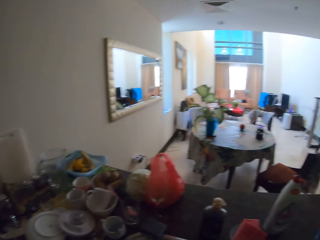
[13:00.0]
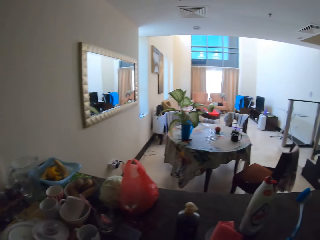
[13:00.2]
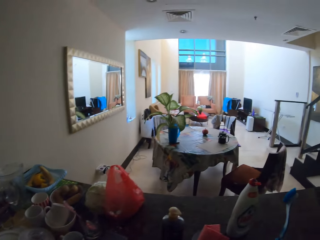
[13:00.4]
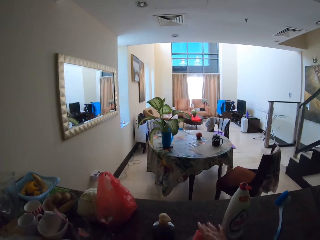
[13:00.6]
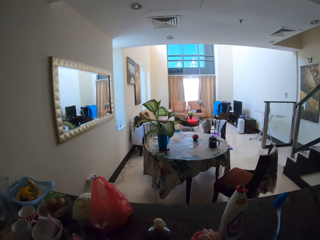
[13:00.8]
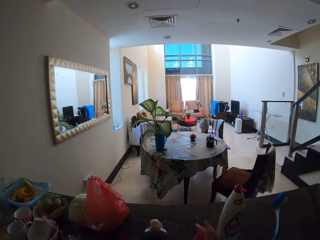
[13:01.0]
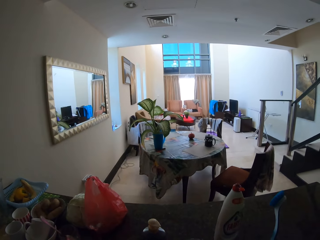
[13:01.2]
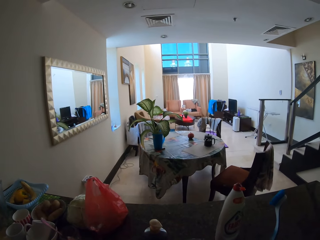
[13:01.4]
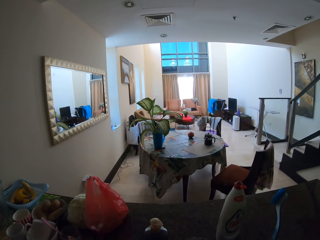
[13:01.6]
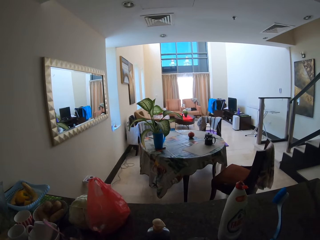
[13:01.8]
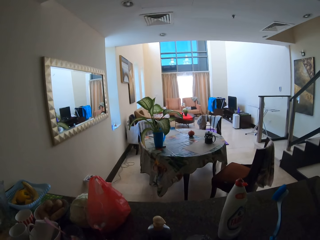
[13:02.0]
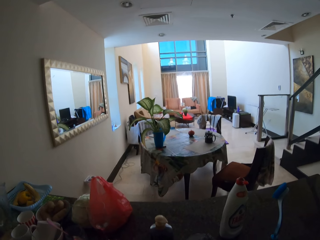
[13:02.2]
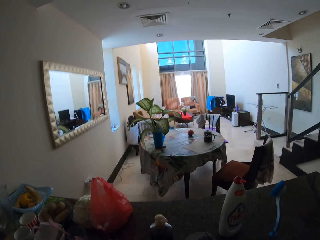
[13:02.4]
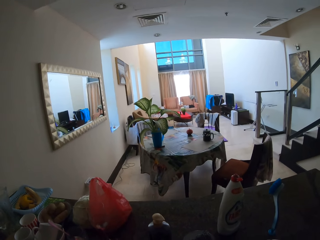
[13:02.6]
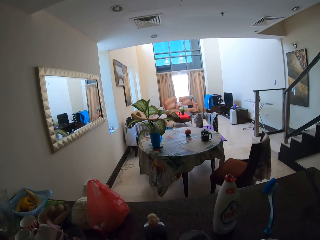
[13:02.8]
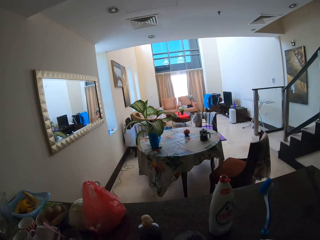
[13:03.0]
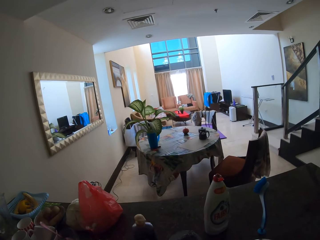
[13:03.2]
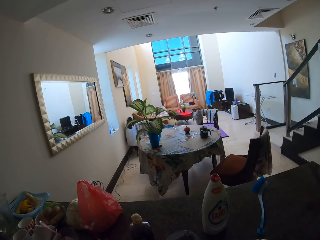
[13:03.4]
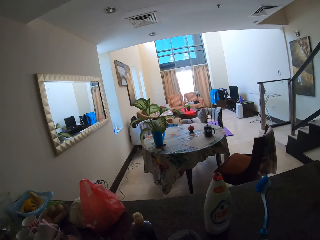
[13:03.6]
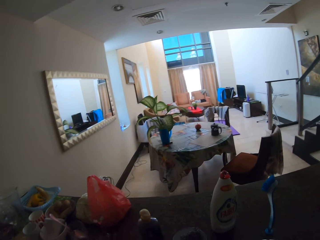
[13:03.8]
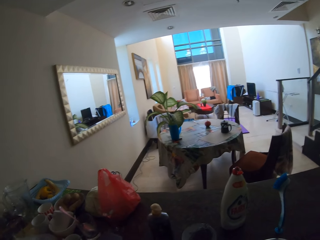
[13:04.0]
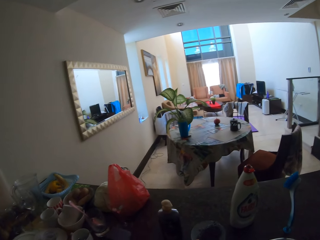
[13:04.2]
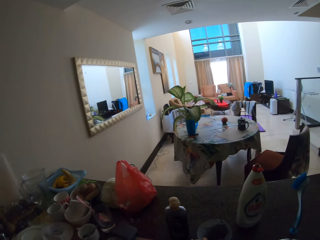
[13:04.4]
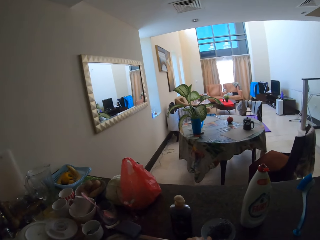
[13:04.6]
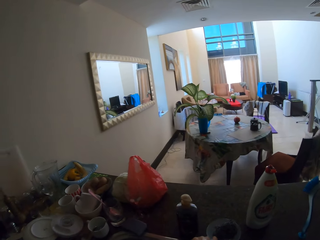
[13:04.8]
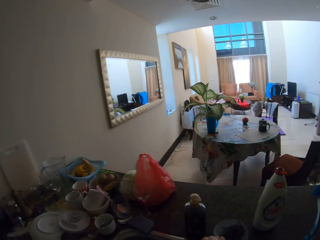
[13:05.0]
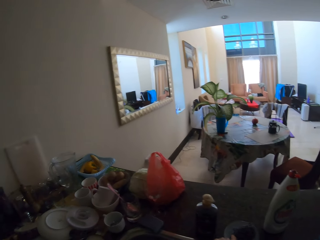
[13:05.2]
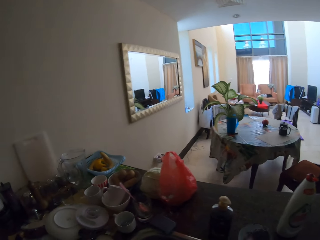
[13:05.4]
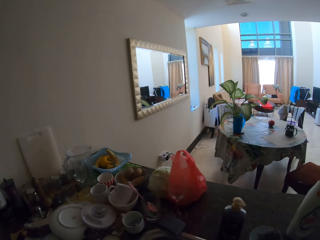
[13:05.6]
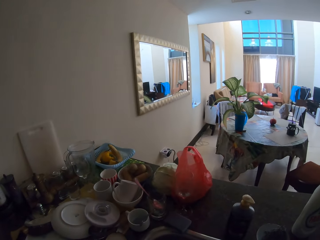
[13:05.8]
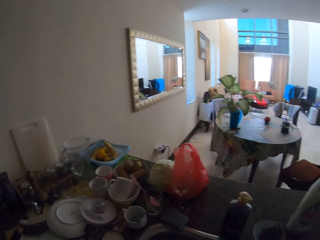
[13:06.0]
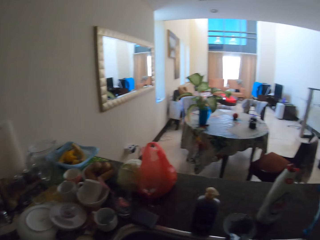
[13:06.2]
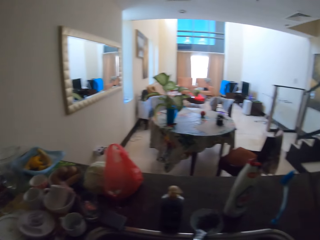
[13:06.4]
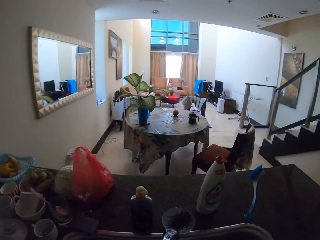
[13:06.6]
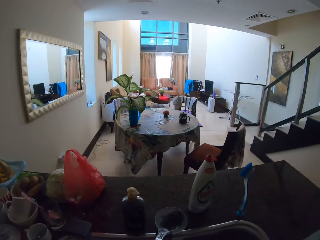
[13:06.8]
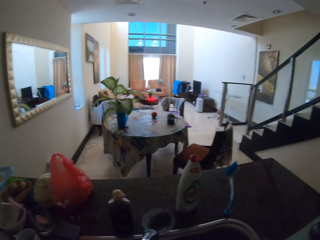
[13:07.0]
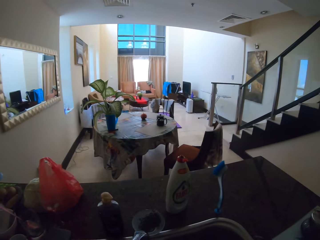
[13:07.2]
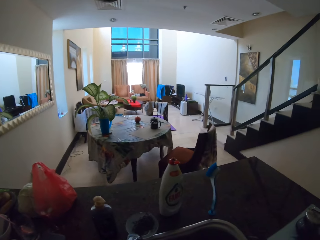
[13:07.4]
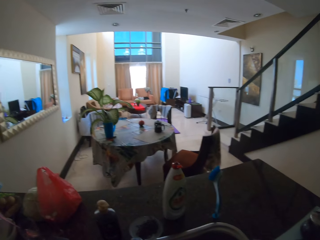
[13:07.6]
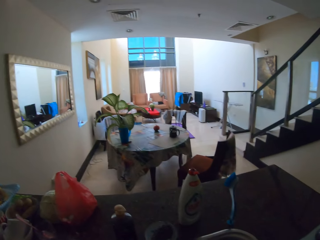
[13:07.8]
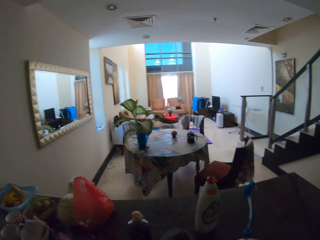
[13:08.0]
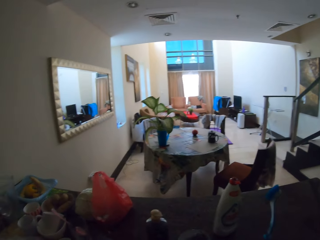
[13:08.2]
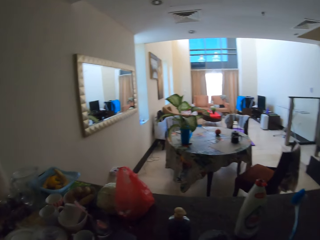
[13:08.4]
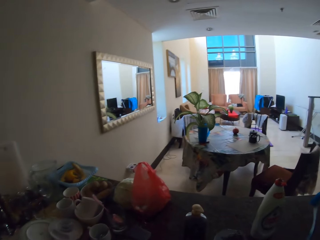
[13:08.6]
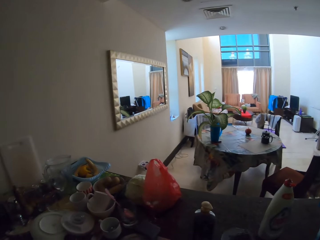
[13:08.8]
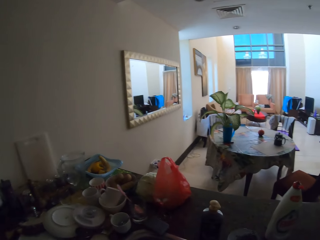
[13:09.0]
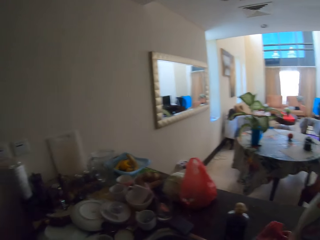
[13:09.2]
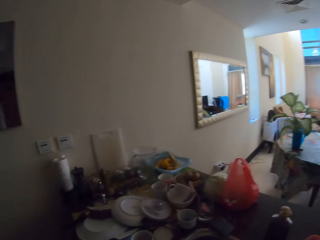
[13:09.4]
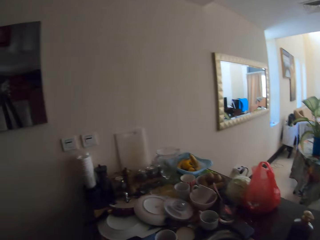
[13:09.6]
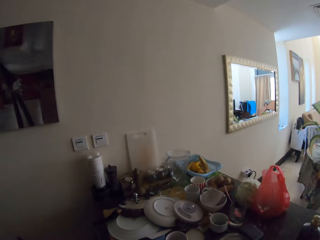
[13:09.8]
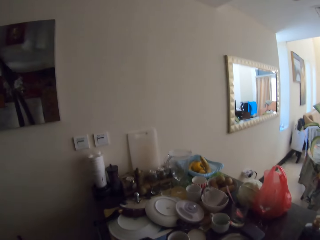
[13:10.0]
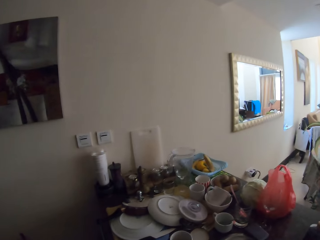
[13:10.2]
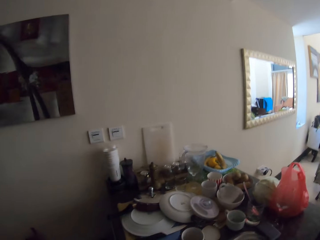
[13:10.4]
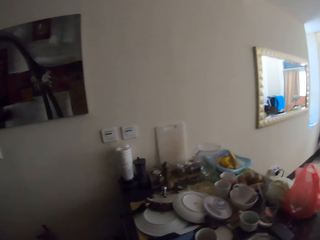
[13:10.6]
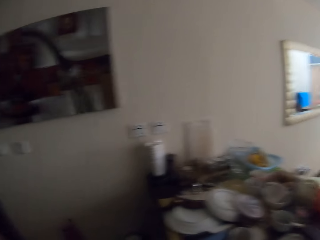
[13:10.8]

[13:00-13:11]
The camera wearer closes the tap. She washes her hand.

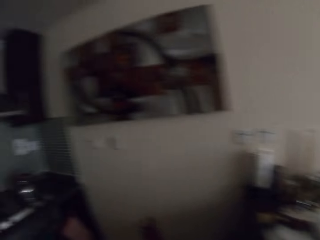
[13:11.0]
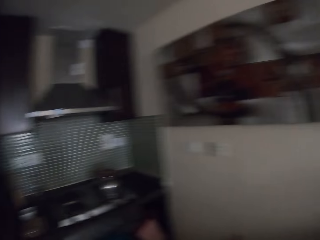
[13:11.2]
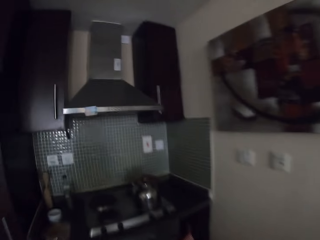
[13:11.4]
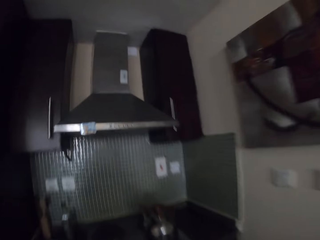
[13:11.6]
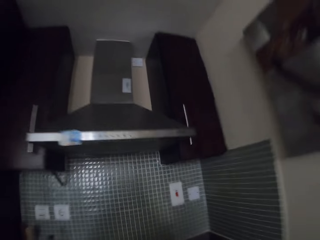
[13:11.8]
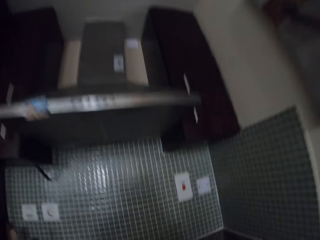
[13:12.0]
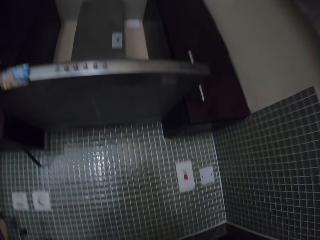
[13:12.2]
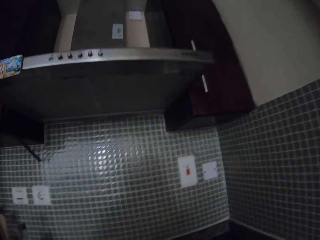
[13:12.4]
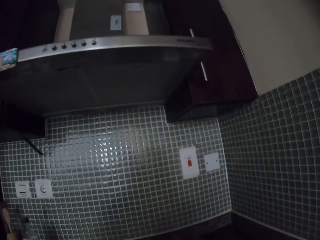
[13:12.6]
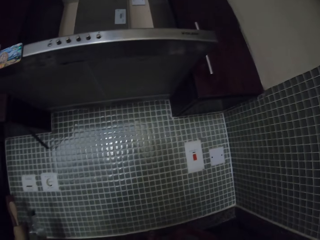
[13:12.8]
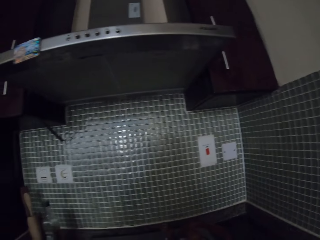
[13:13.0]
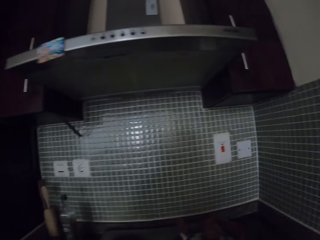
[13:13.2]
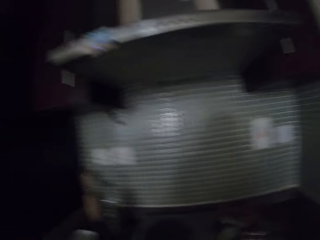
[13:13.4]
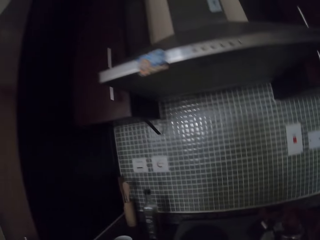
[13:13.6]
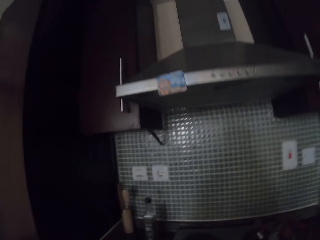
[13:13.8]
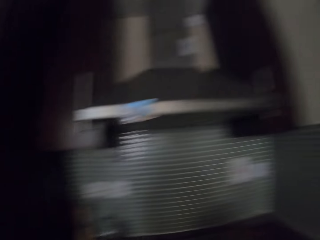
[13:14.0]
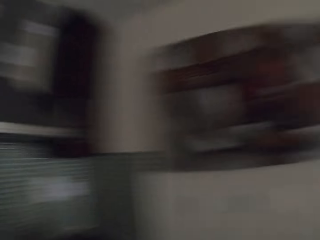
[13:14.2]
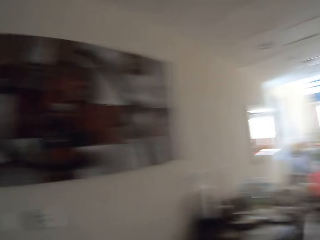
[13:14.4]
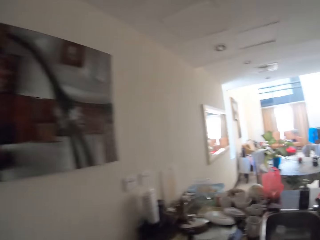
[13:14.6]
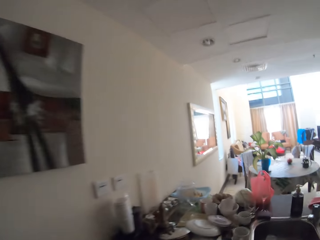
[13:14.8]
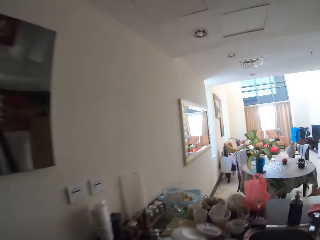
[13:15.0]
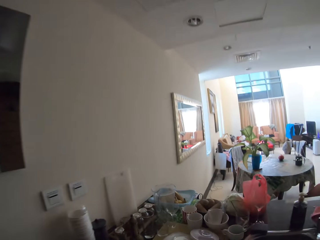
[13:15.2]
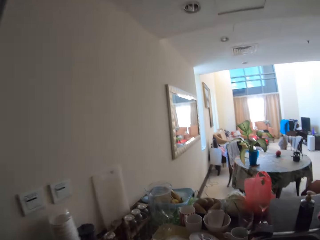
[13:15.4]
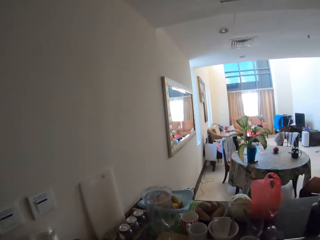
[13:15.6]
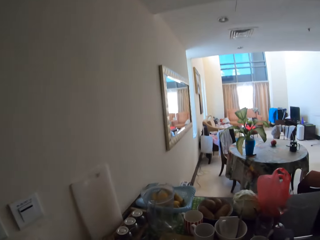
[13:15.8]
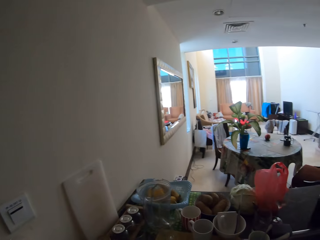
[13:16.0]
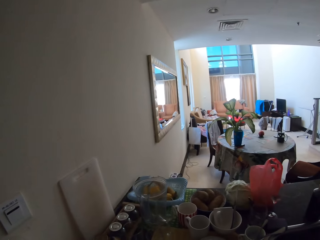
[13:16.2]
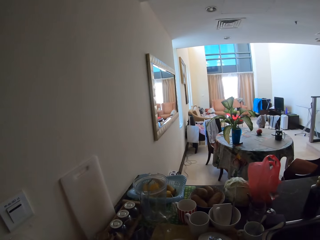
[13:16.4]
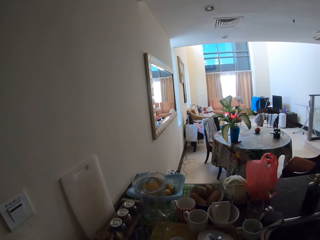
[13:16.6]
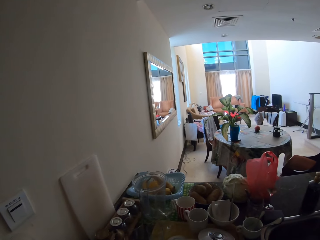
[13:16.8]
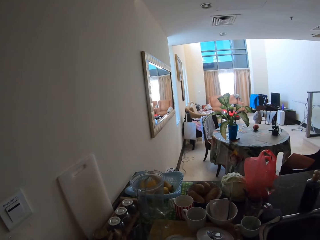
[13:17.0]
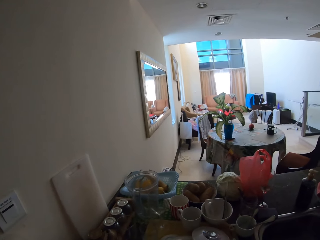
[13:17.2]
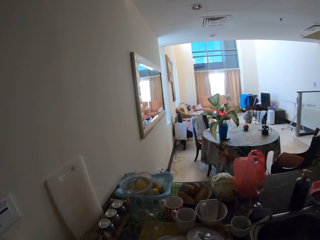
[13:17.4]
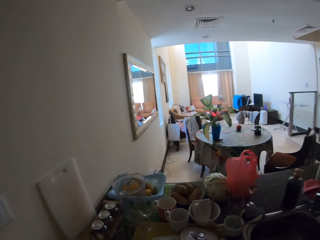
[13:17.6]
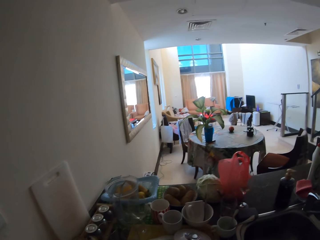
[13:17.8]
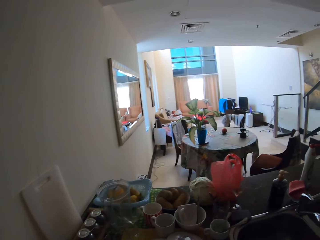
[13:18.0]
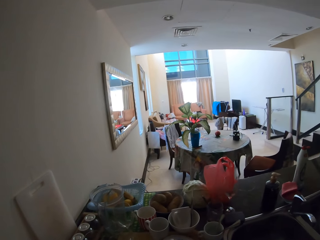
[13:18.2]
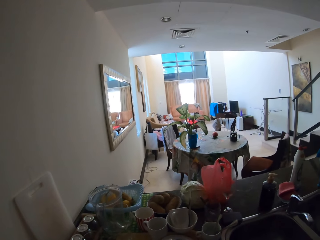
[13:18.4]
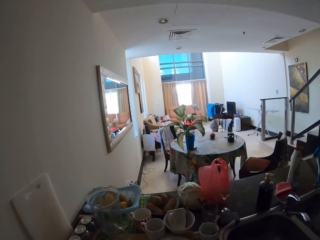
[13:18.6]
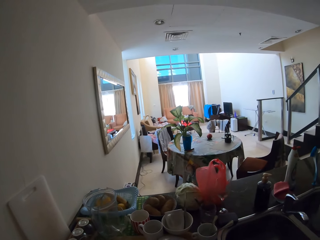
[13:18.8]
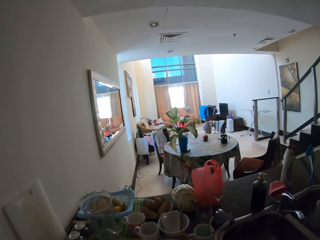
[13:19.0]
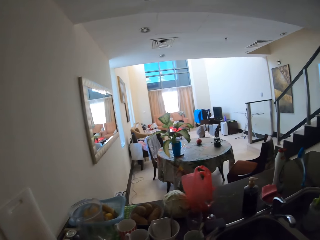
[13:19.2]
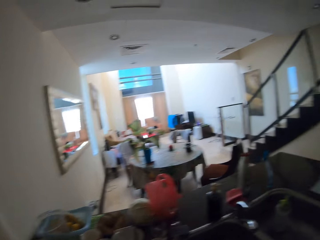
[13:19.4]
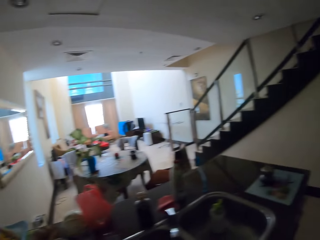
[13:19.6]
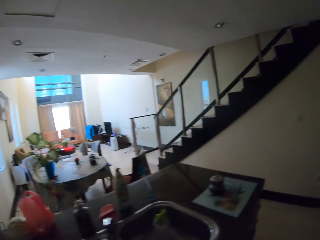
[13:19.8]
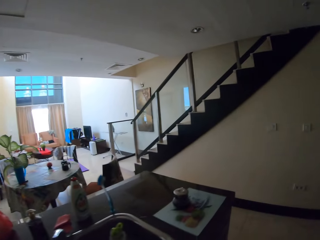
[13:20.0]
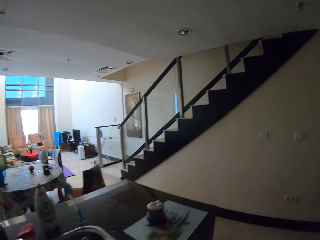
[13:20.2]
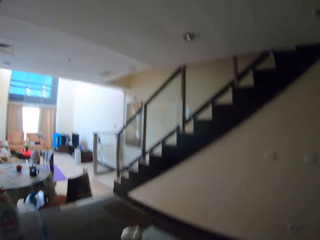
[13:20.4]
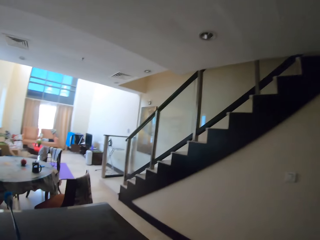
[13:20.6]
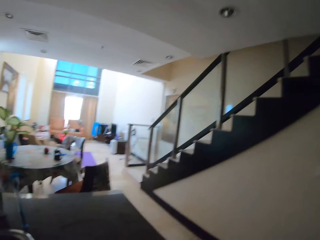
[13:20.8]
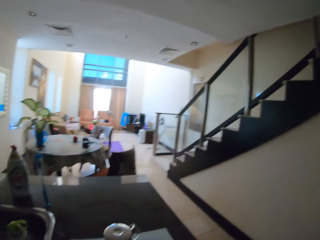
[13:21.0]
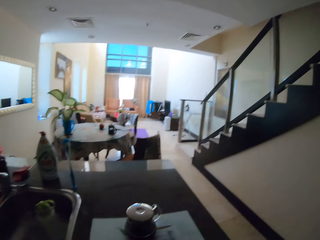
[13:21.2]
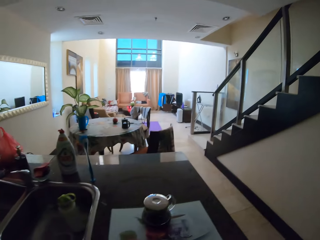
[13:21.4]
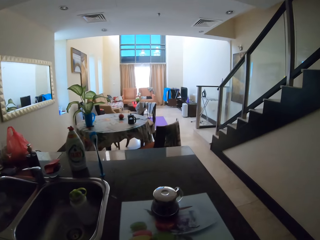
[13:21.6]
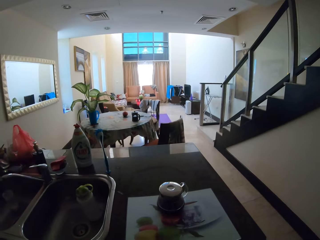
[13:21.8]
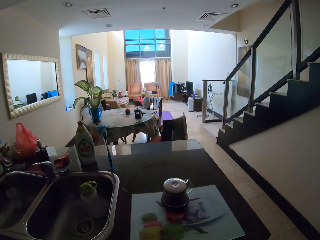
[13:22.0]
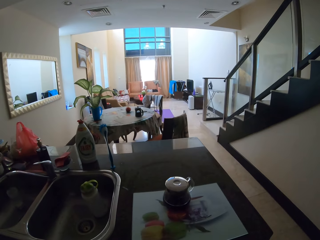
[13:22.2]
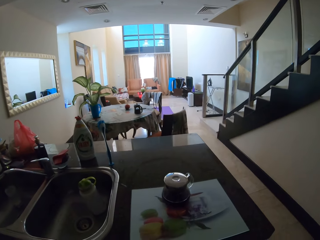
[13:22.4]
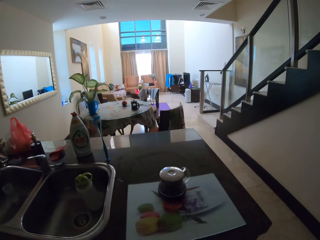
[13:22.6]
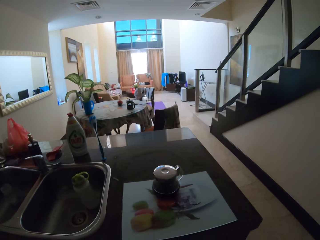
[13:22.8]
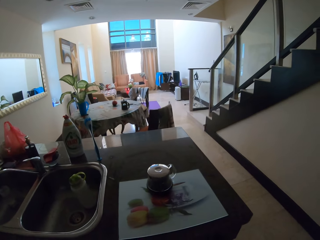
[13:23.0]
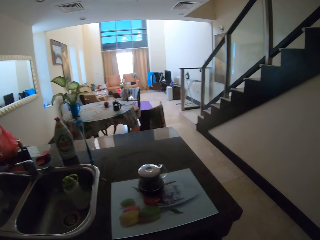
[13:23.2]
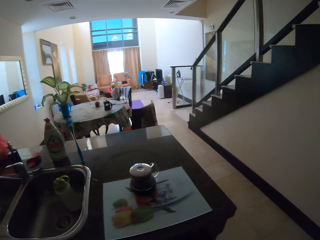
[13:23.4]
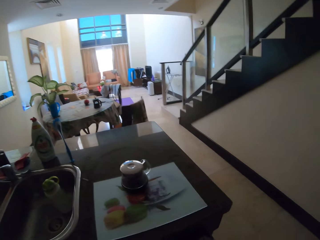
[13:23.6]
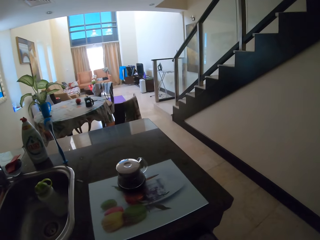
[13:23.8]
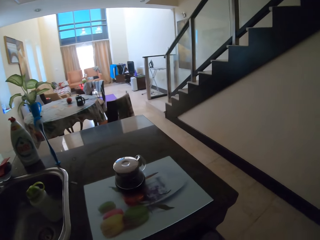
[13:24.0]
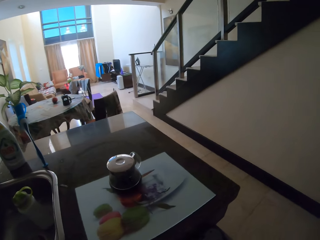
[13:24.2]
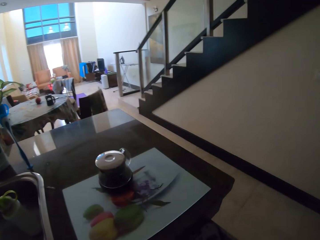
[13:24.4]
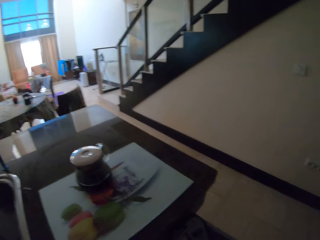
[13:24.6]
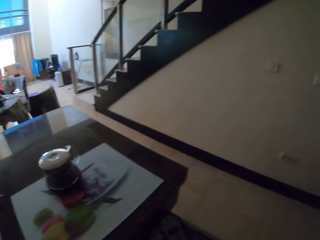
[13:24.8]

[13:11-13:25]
The camera wearer turns around. They walk a few steps. They turn around. They pick up utensils. They open a drawer.
